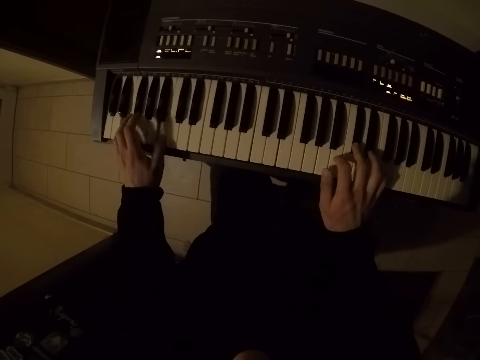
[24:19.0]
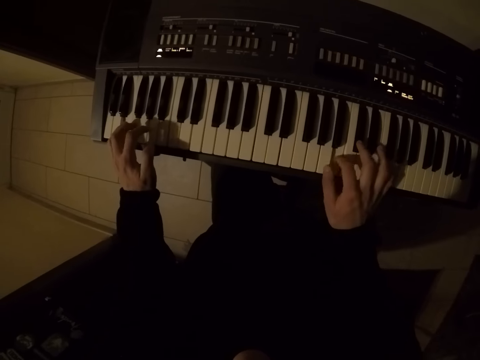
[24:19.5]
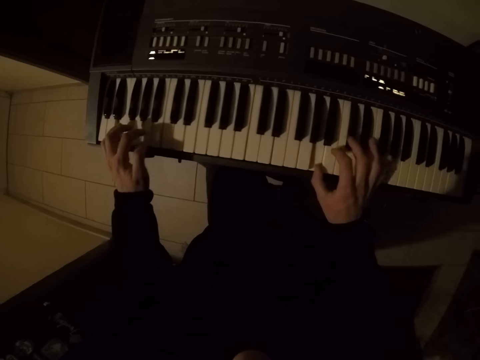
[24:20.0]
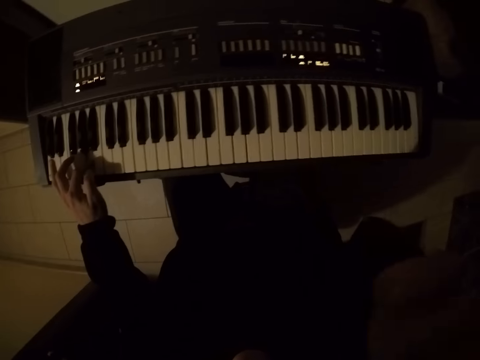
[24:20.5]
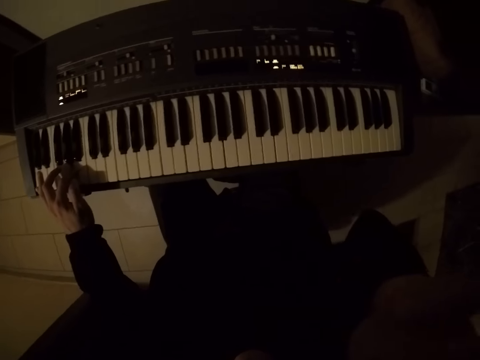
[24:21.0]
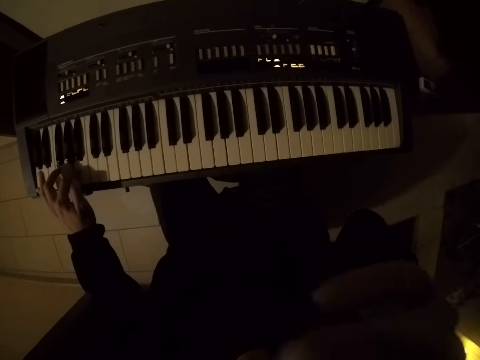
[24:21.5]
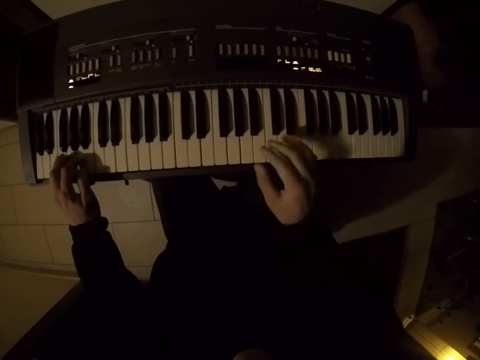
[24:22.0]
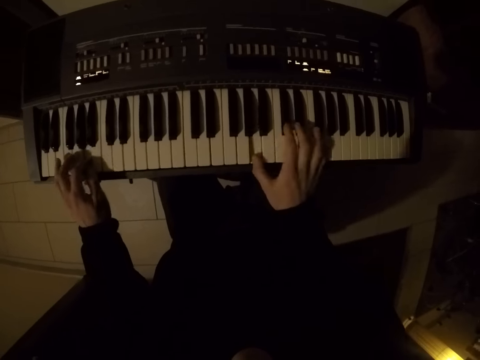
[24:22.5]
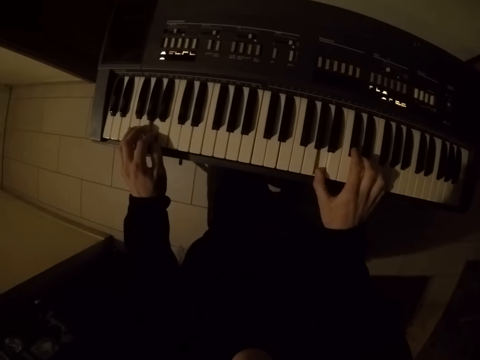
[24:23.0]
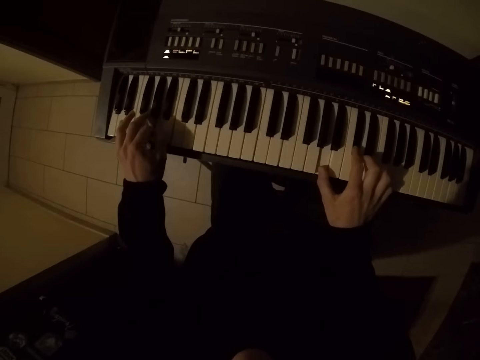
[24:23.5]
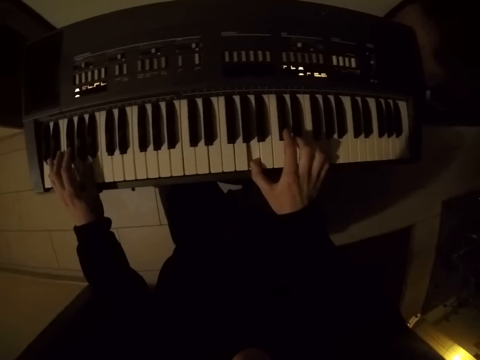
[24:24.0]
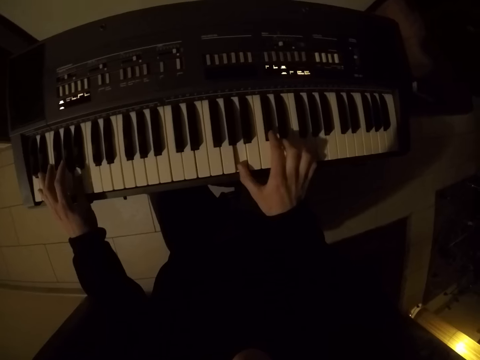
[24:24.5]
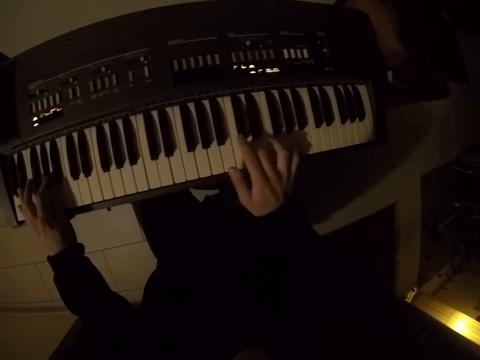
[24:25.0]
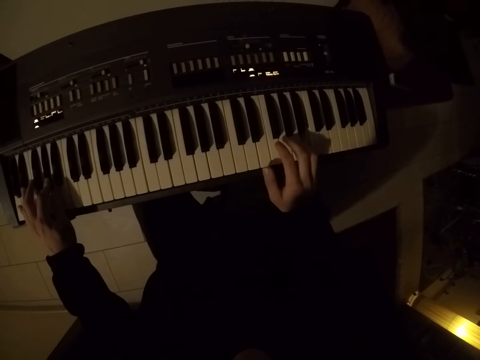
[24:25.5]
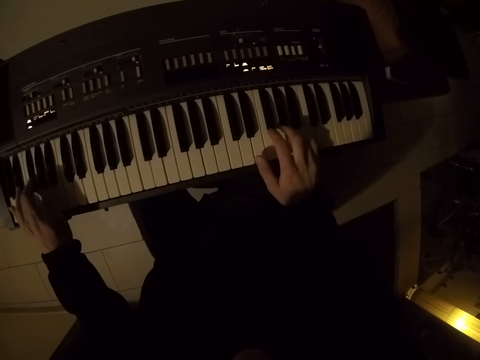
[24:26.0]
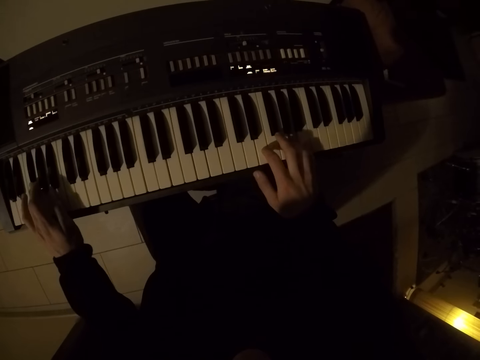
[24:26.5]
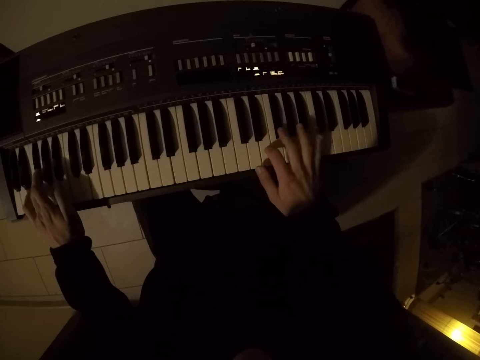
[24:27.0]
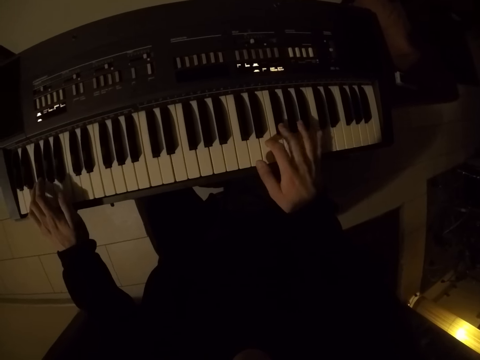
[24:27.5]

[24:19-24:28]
The camera wearer touches his face with his right hand. He plays the keyboard with both hands.

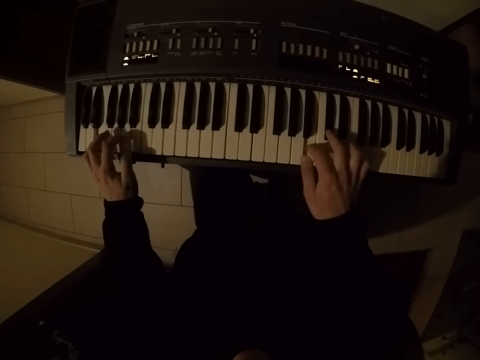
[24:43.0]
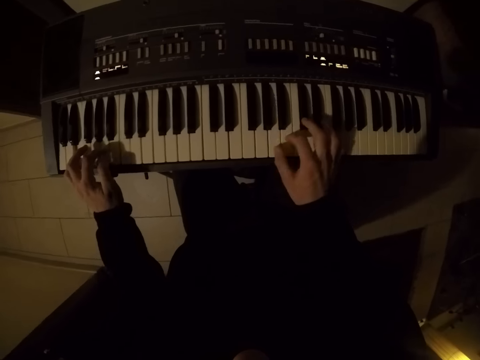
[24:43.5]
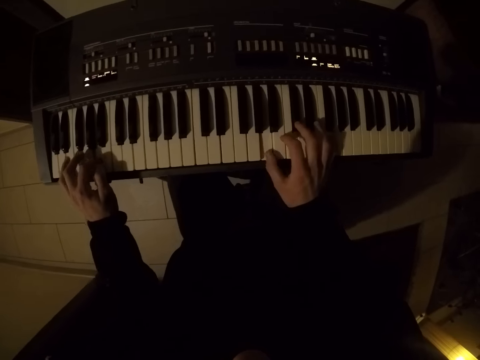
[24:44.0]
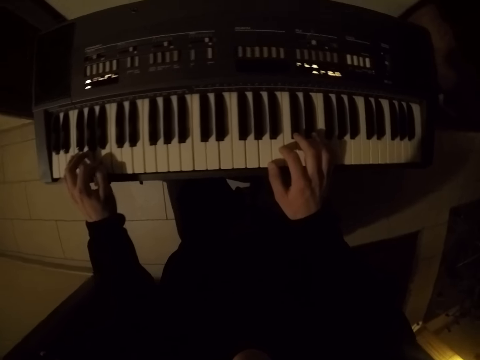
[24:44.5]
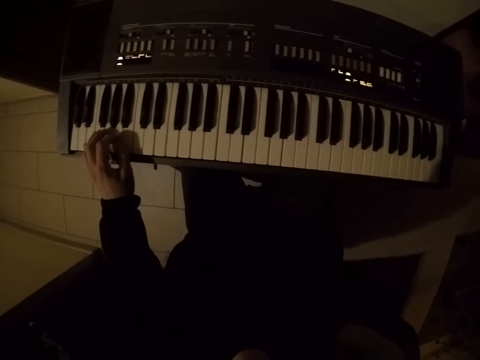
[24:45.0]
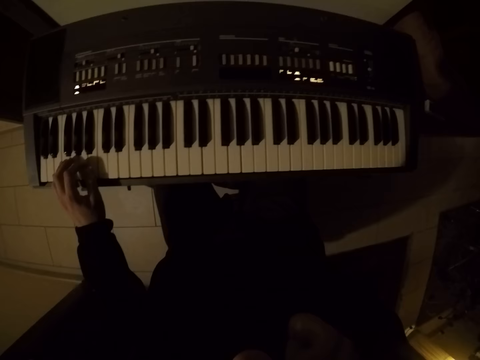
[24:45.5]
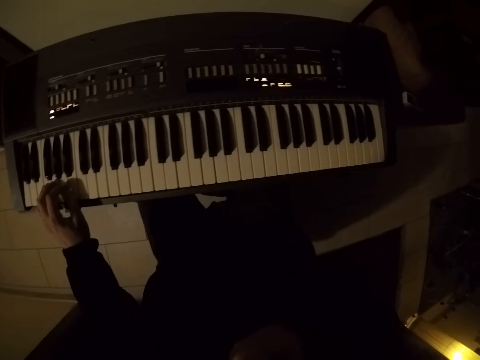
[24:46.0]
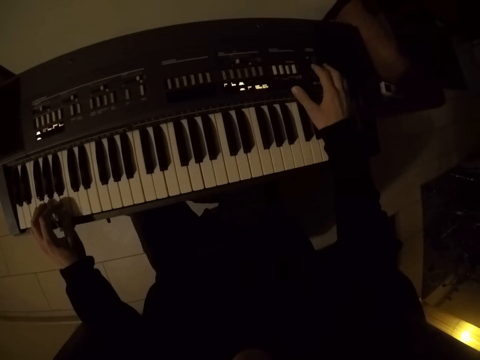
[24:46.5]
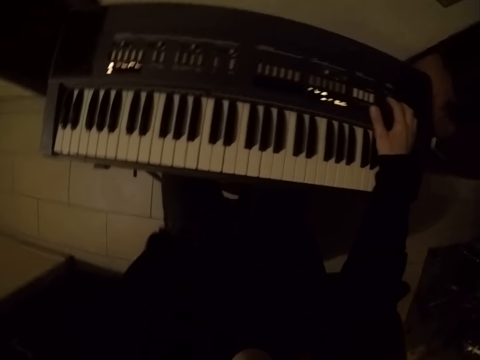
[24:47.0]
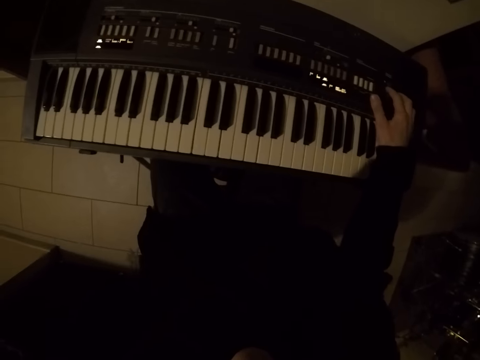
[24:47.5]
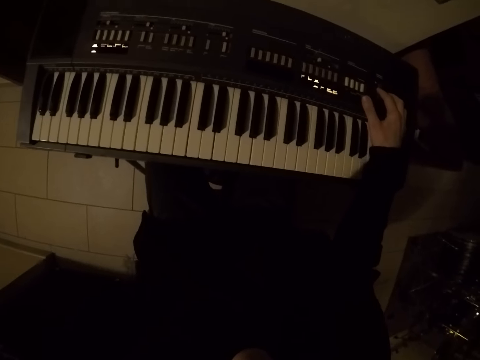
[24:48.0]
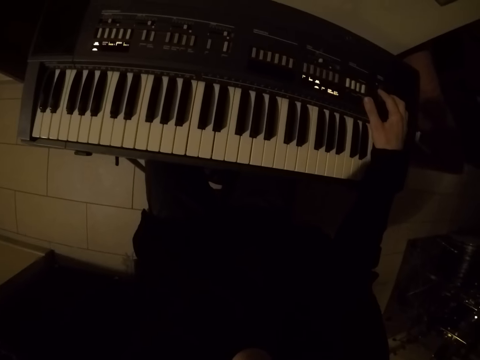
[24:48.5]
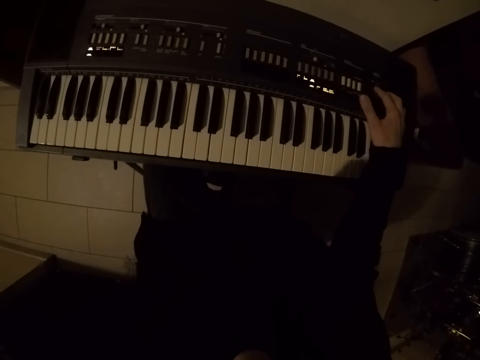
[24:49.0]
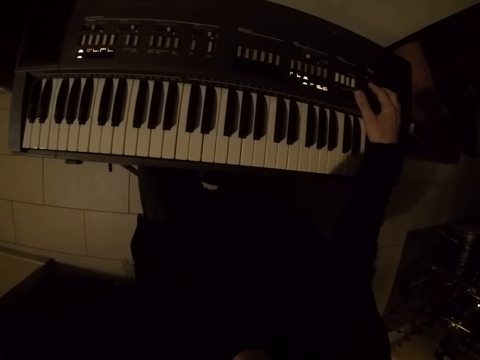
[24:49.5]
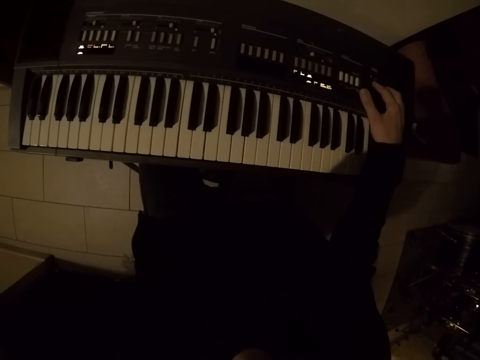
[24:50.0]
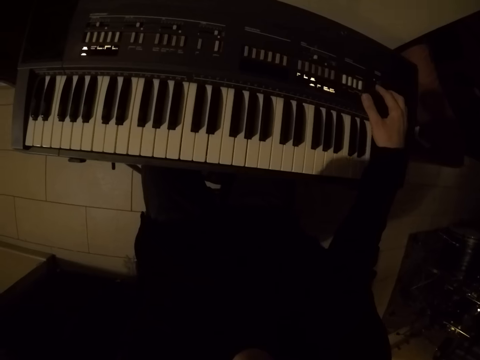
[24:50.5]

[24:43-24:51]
The camera wearer touches his face with his right hand. He drops his right hand on the piano. He touches his face with his left hand. He adjusts a knob on the keyboard piano.

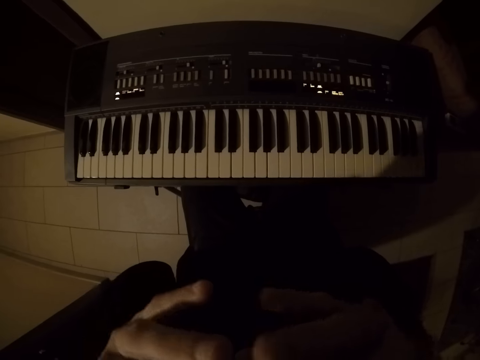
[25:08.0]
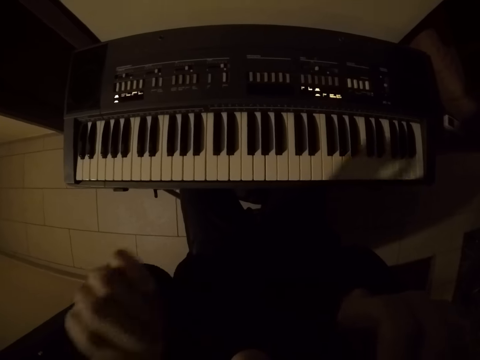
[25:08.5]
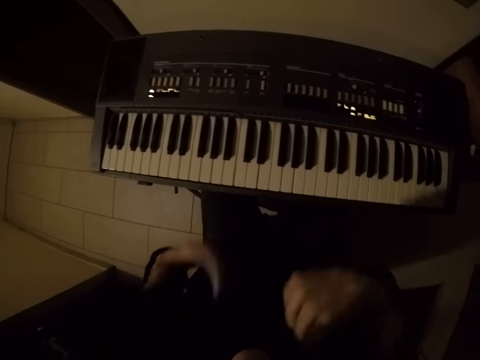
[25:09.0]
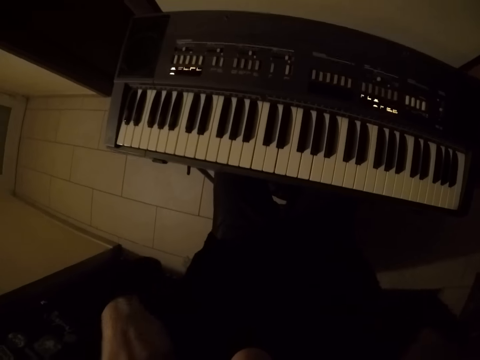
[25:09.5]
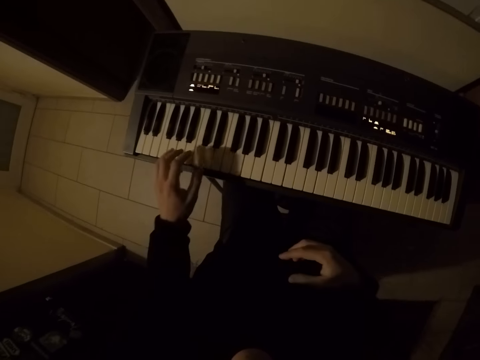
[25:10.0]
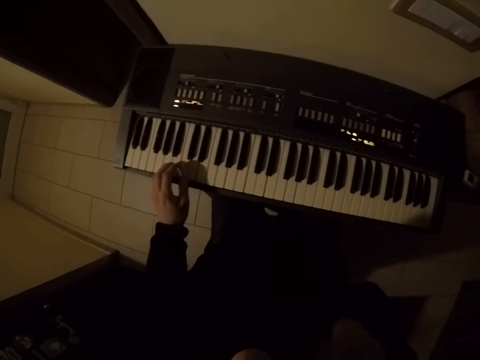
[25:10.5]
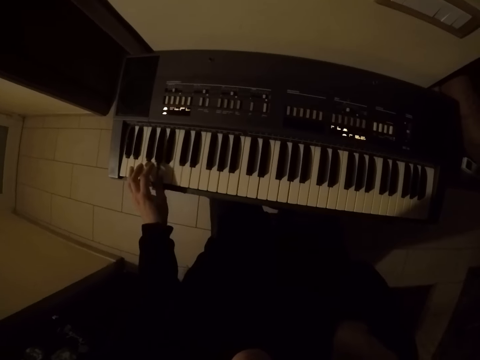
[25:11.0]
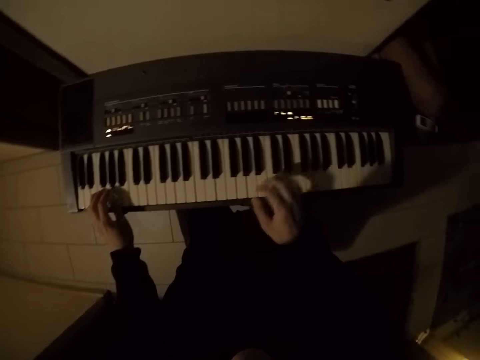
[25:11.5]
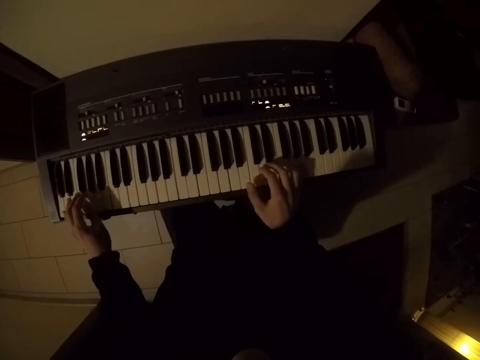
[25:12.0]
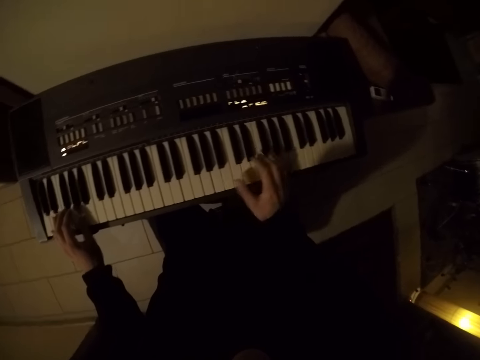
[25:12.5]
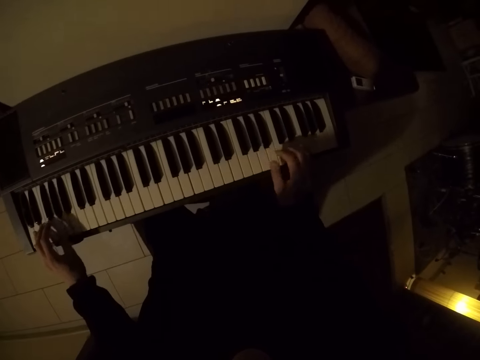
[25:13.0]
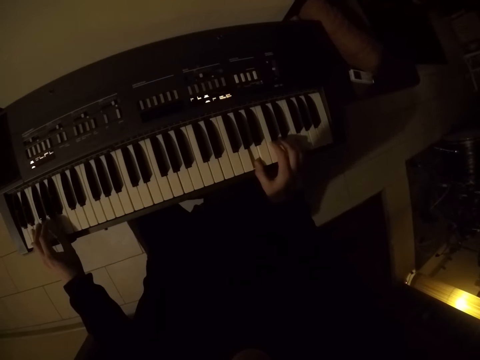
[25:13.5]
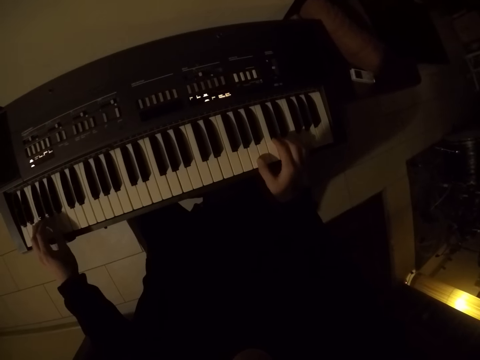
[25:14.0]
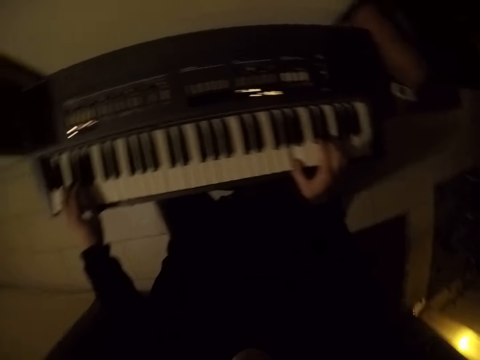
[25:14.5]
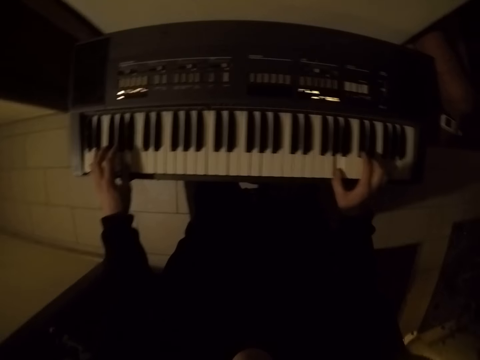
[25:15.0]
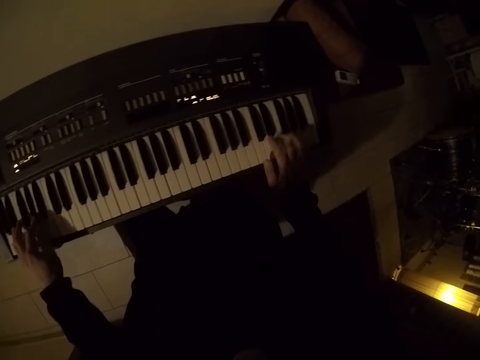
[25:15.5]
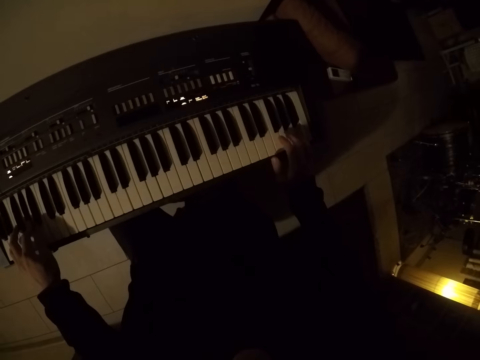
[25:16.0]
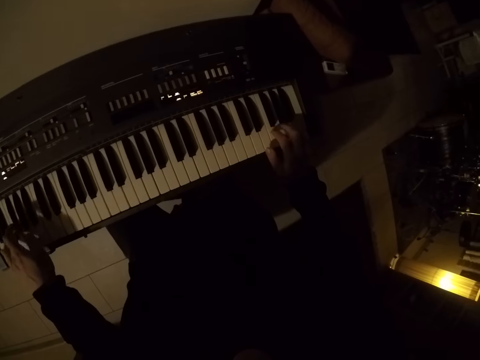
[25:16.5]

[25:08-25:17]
The camera wearer adjusts his shirt with both hands. He plays the keyboard with his left hand. He touches his face with his right hand. He plays the keyboard with both hands.
